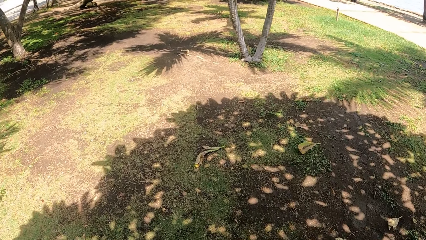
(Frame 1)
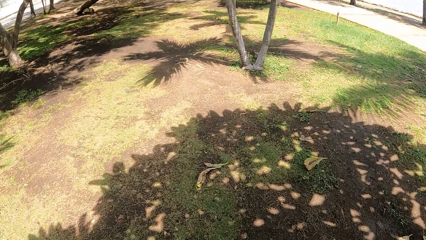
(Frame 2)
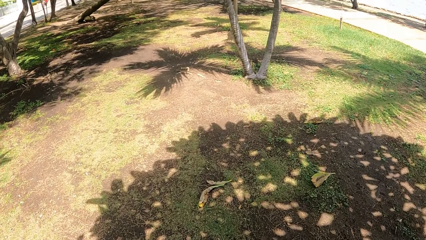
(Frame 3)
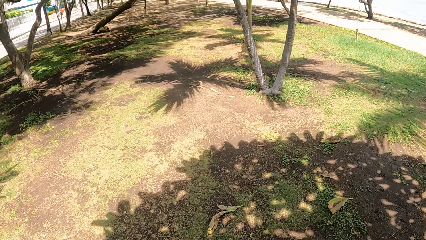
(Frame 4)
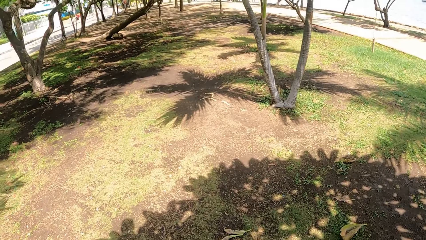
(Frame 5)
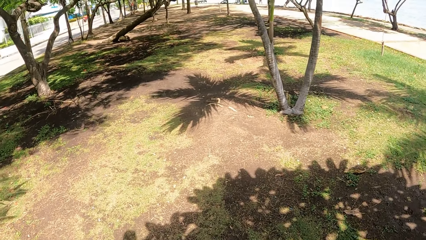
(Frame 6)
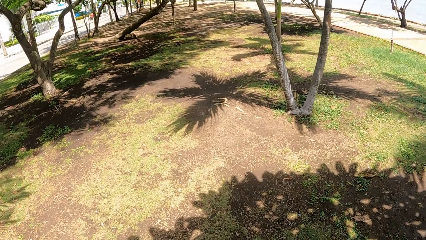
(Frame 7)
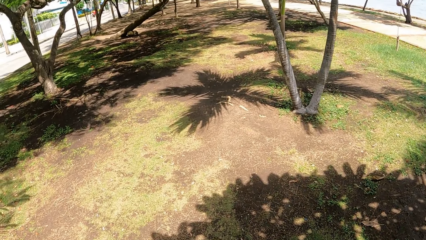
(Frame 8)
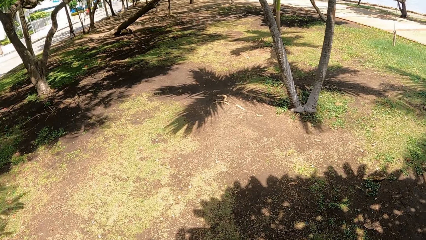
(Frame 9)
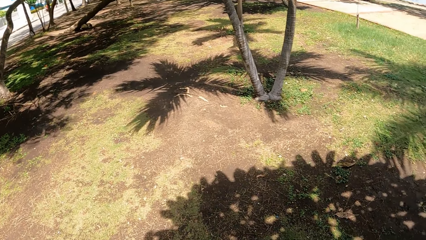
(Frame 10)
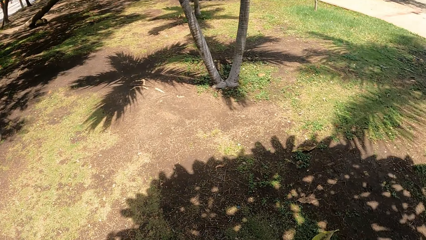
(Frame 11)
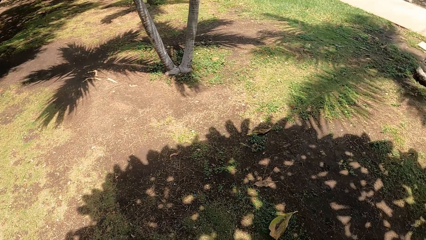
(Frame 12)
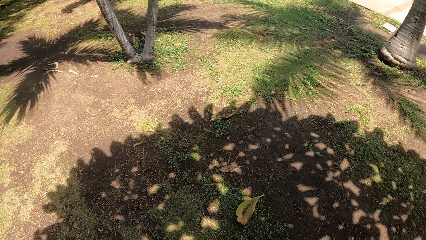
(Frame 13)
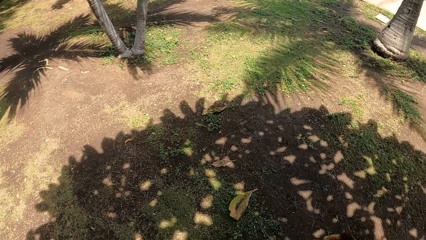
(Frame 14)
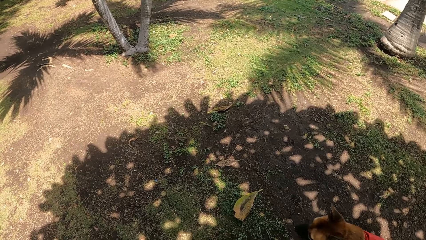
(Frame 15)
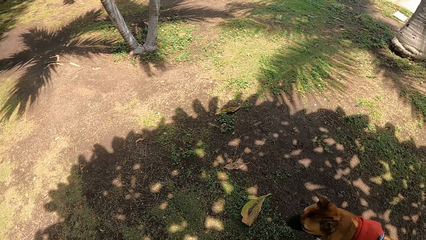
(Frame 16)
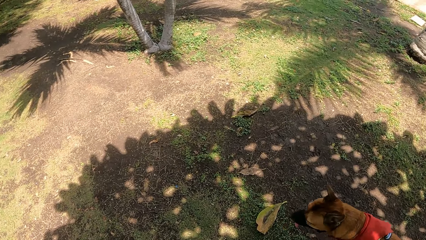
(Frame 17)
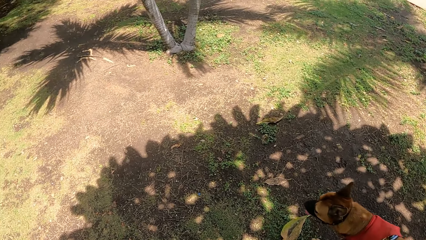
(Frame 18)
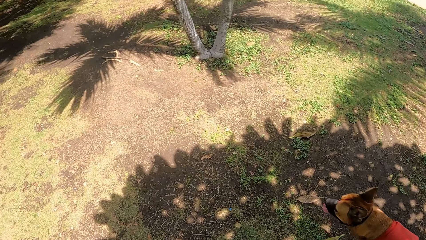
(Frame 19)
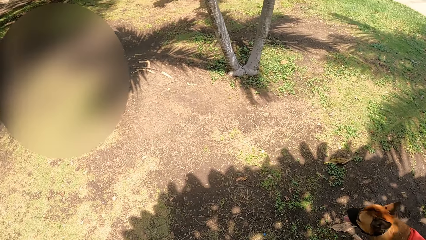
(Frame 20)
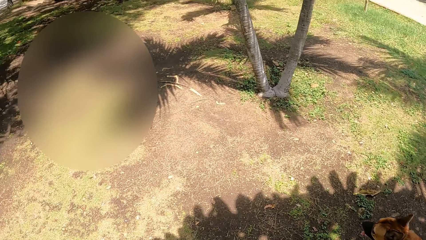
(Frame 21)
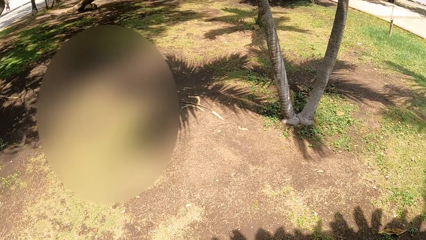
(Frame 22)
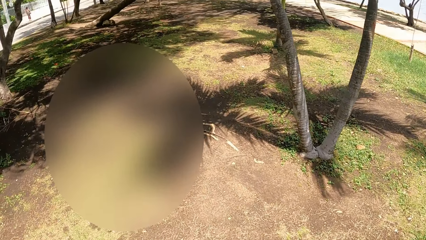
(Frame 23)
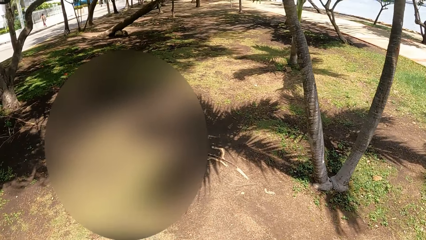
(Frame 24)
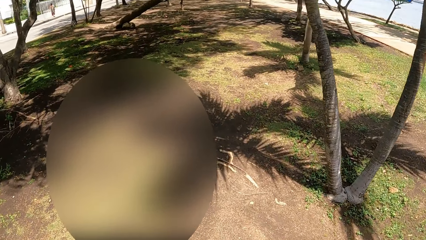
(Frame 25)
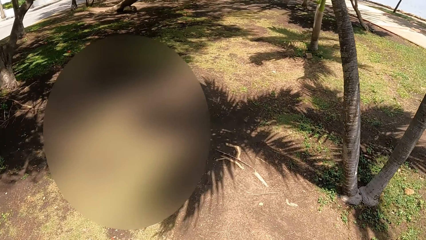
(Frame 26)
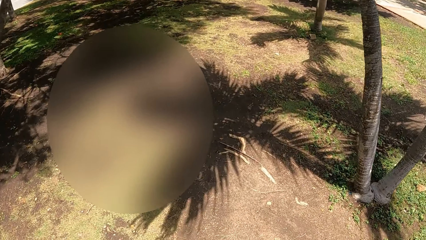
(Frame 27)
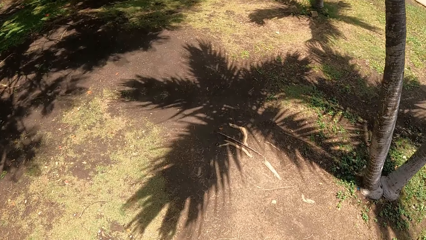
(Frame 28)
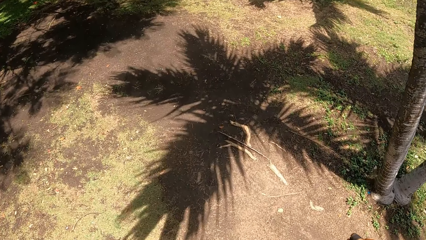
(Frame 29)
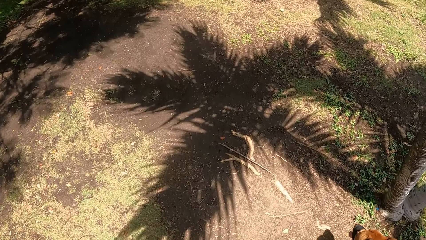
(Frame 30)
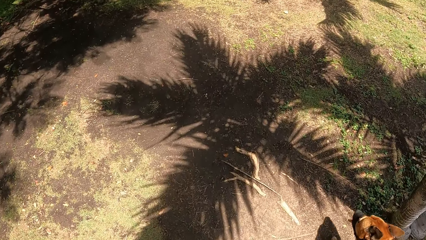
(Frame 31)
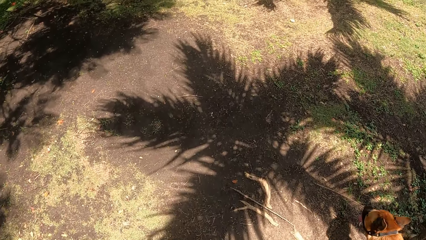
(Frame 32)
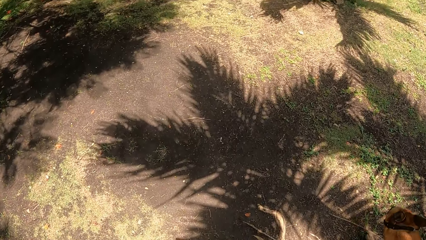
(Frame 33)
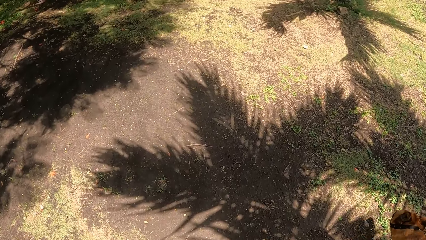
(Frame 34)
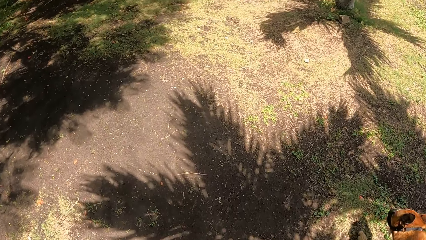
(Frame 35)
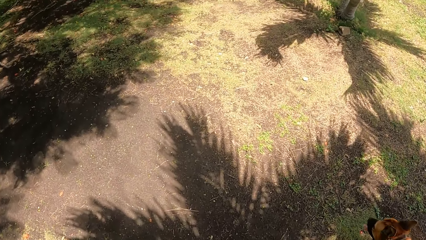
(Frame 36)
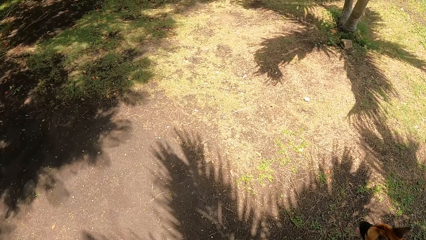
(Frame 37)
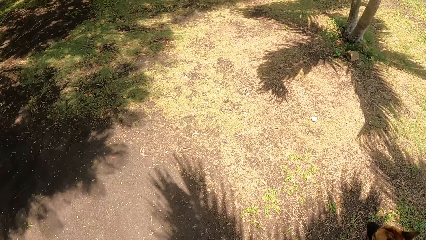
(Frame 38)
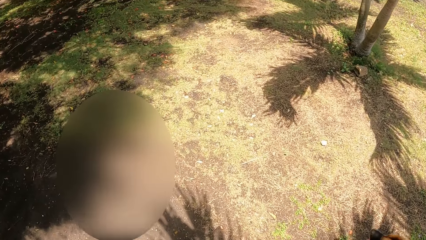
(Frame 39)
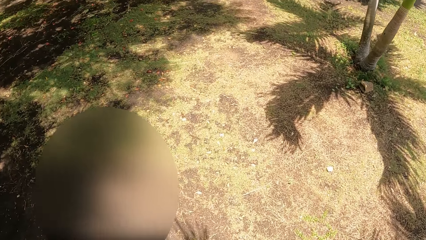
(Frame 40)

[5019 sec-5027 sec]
The camera wearer walks around and looks around.

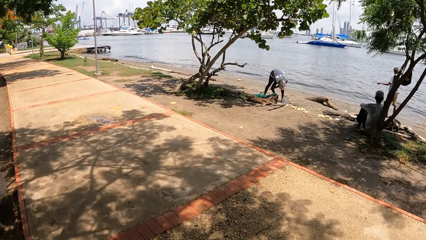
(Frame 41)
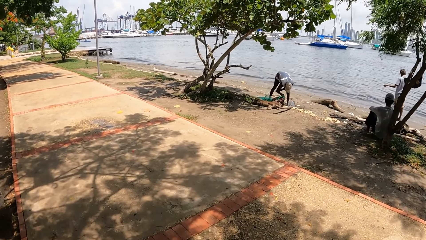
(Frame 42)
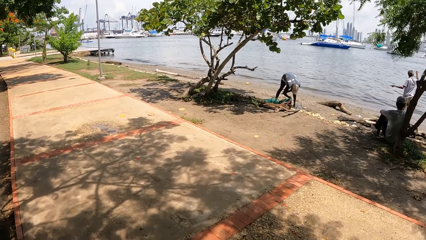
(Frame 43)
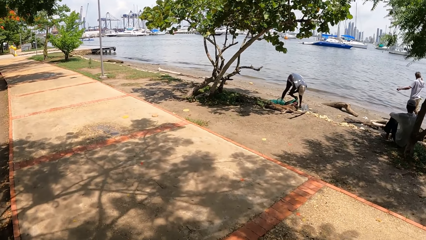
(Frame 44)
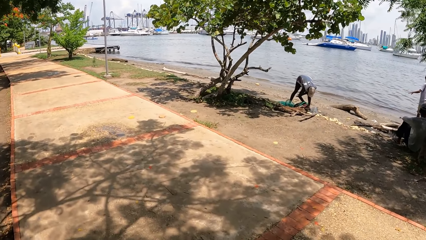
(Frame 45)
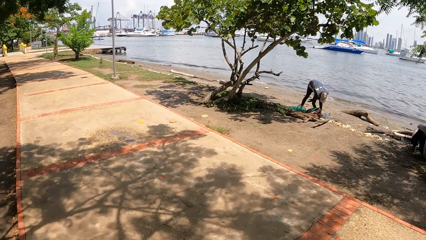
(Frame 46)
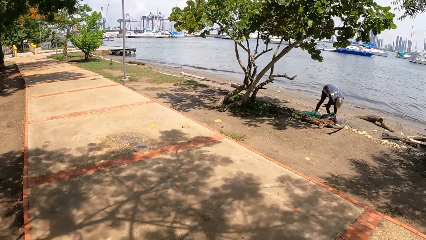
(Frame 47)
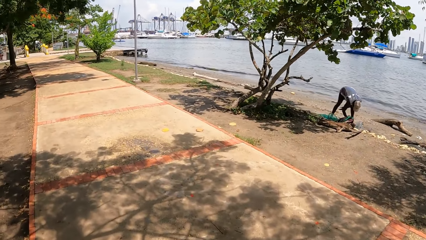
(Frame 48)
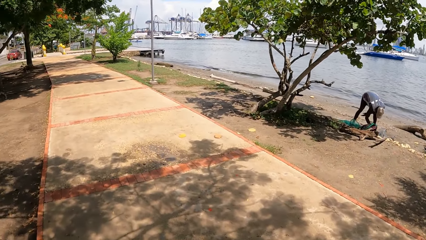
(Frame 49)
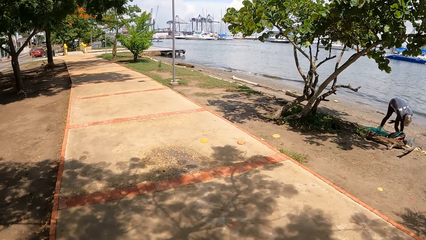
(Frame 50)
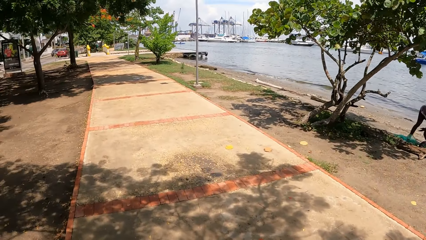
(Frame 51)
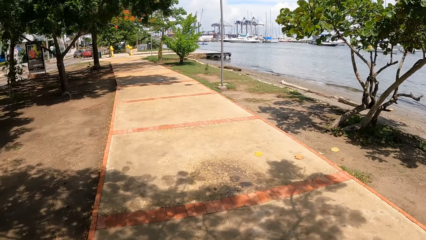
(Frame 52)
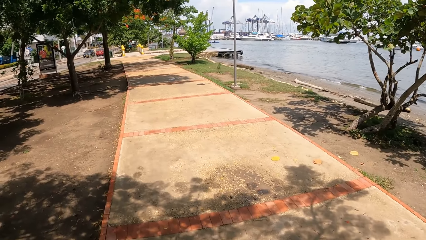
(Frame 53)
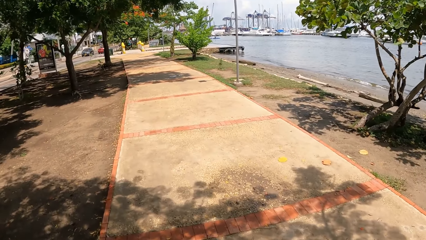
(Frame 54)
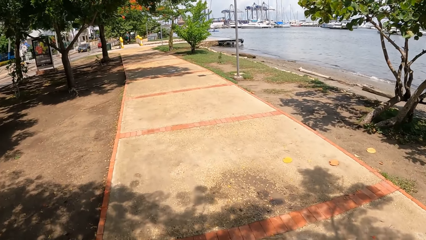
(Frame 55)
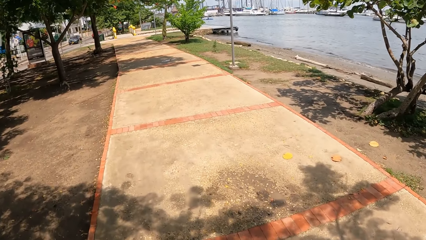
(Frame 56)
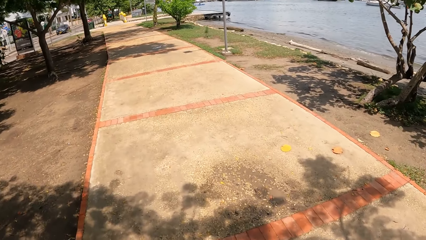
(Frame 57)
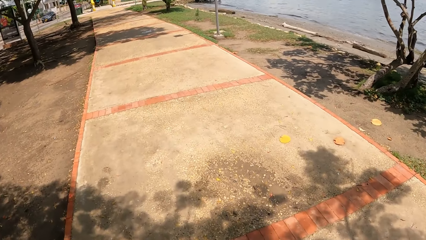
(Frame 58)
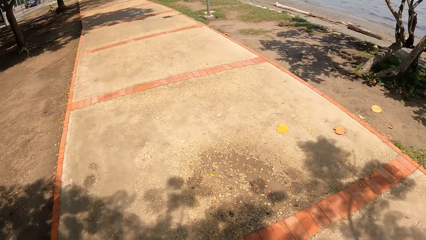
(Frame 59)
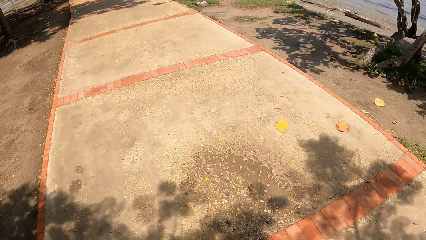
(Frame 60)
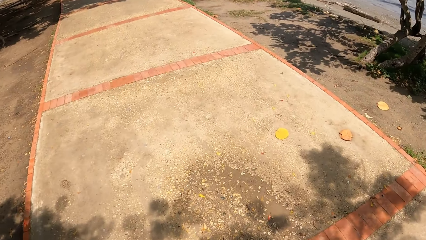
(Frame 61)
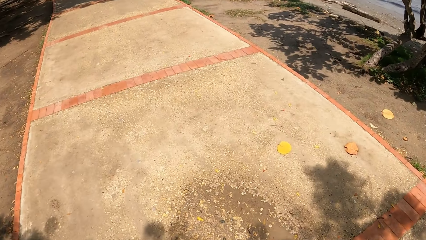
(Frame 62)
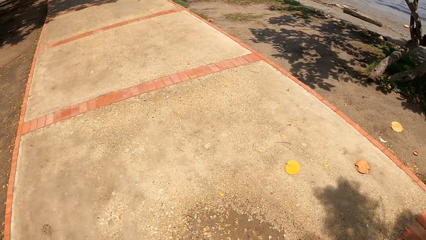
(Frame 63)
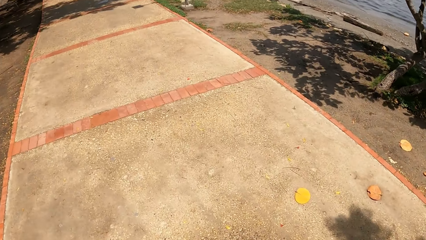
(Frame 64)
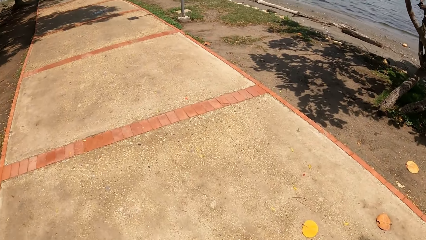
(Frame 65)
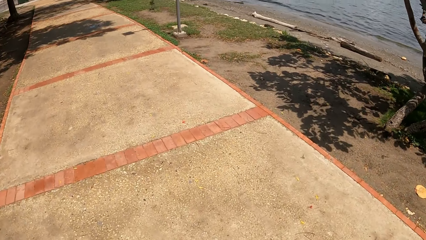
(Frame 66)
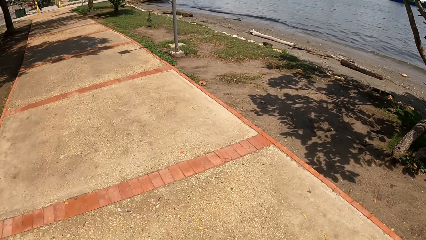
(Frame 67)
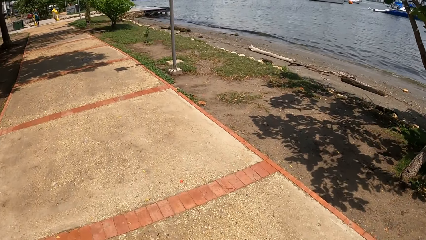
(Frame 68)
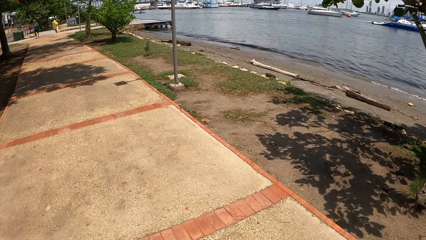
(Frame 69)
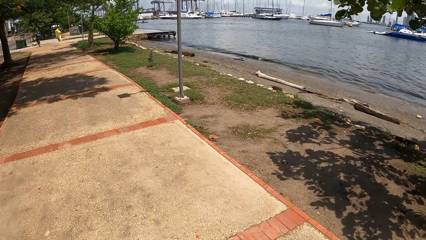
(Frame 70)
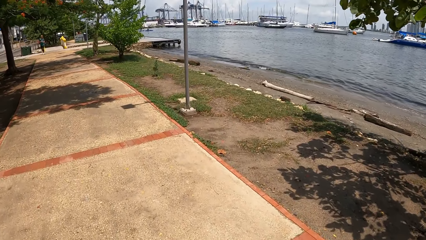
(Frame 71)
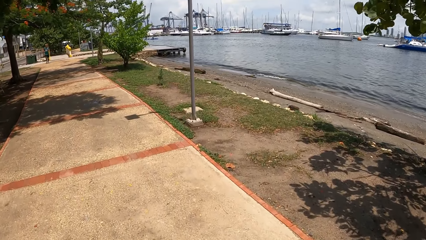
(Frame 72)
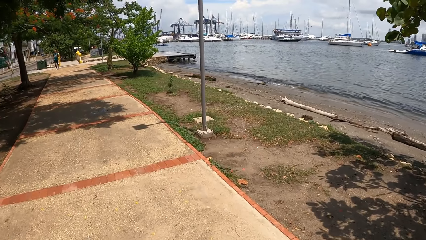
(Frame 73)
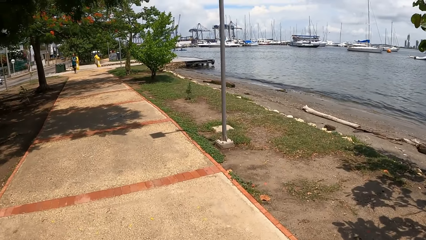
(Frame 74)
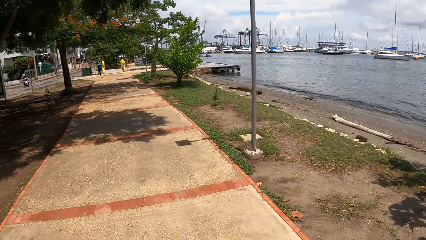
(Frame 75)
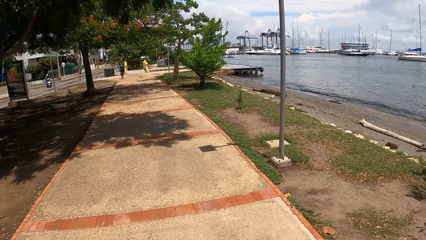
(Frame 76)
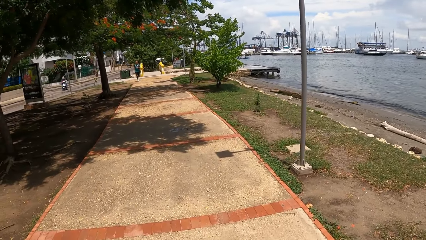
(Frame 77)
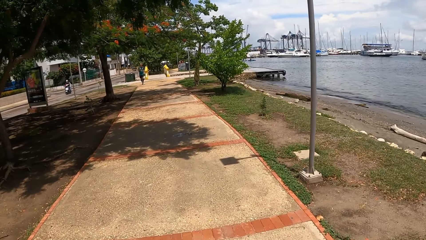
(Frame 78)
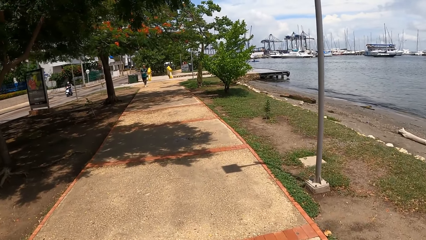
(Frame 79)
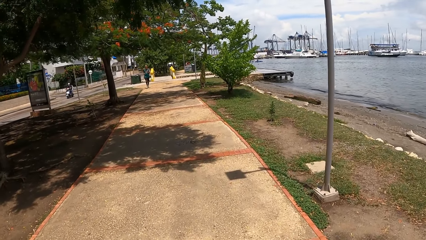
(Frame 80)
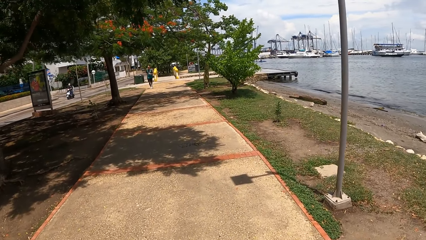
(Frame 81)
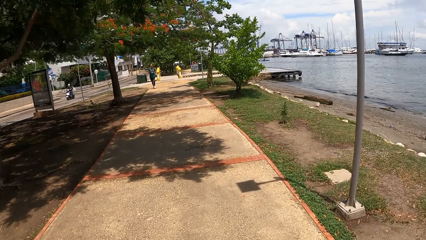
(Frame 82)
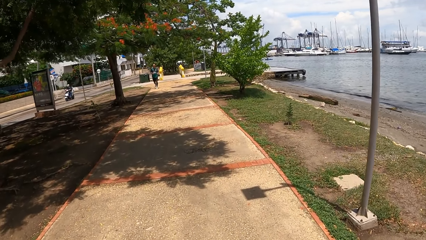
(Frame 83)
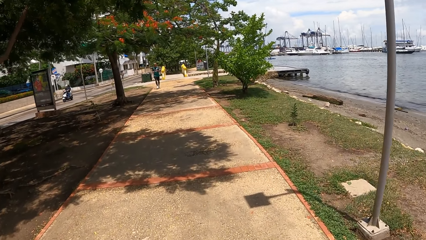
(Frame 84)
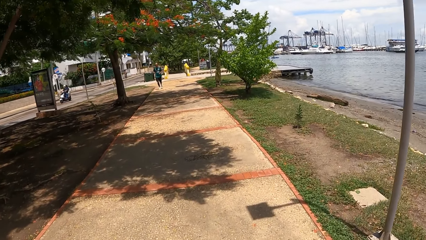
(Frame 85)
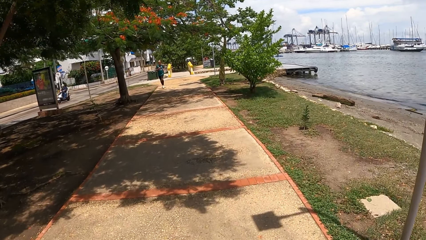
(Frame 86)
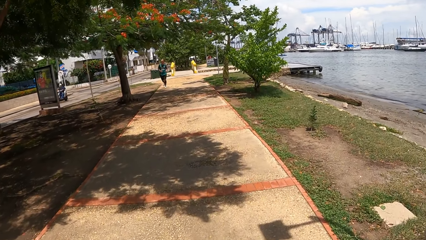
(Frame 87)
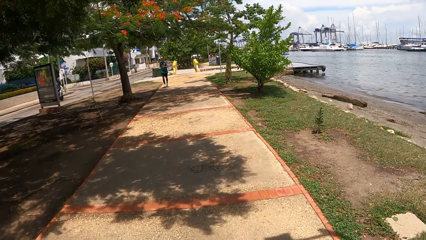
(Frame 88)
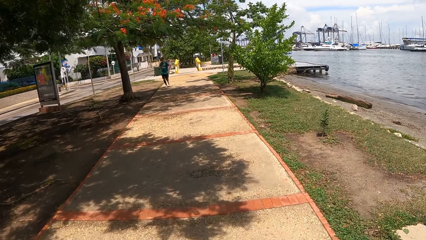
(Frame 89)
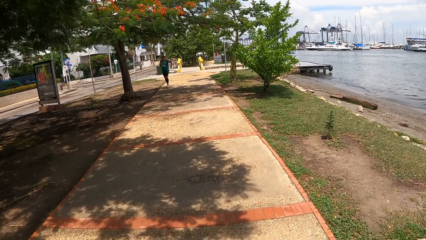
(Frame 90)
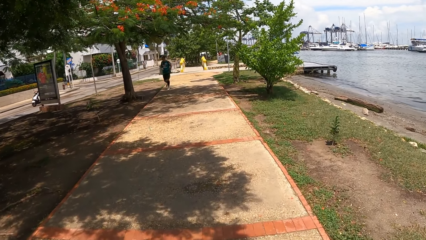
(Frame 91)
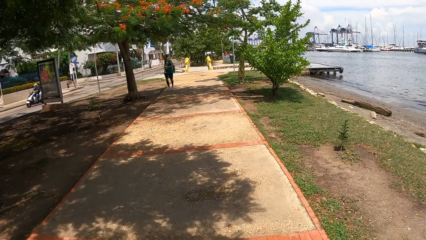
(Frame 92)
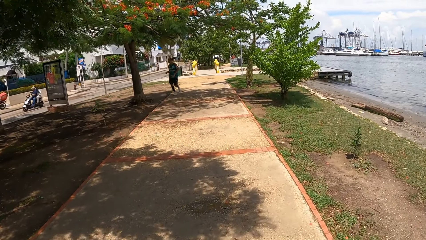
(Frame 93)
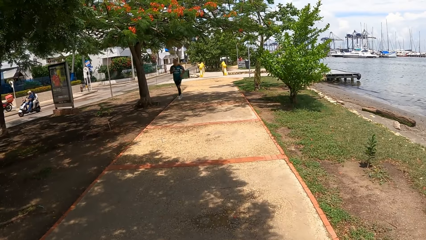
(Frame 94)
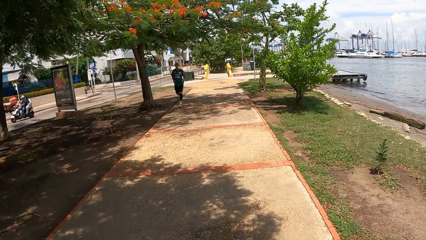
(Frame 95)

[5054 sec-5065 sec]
The camera wearer walks around and looks around.
